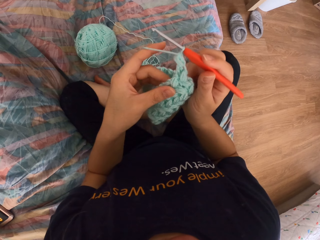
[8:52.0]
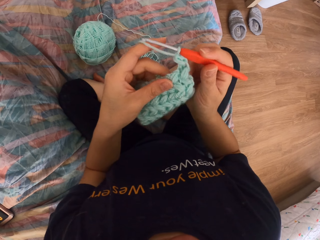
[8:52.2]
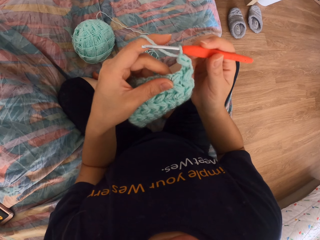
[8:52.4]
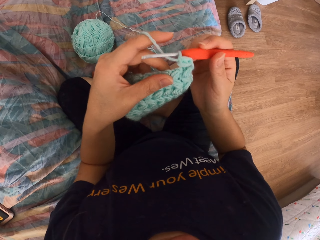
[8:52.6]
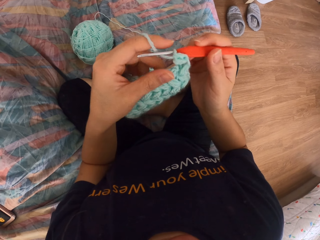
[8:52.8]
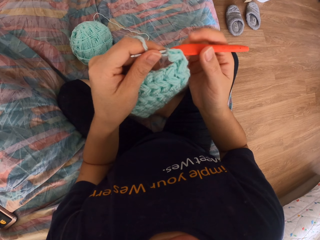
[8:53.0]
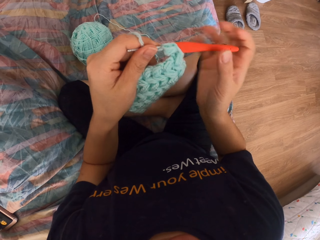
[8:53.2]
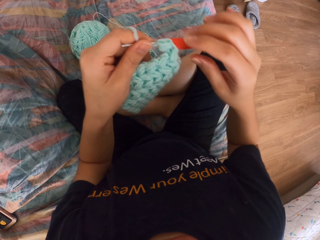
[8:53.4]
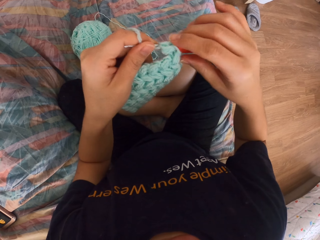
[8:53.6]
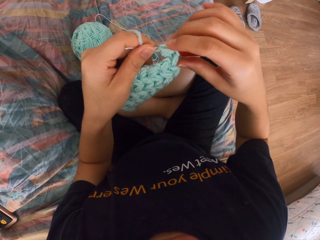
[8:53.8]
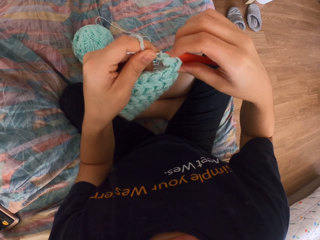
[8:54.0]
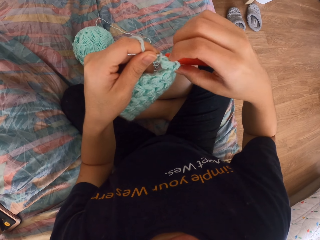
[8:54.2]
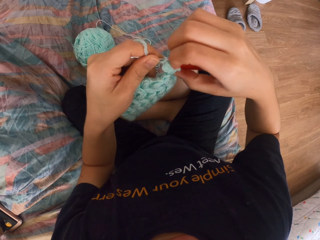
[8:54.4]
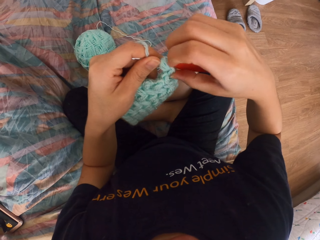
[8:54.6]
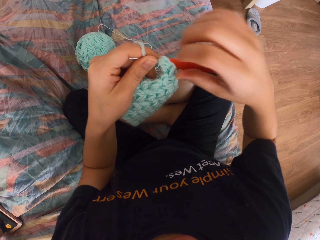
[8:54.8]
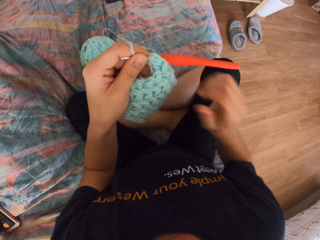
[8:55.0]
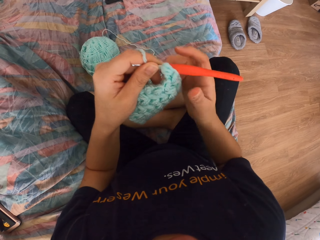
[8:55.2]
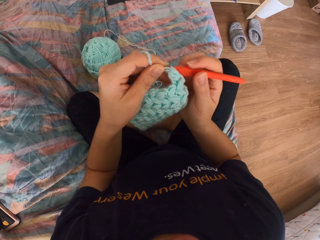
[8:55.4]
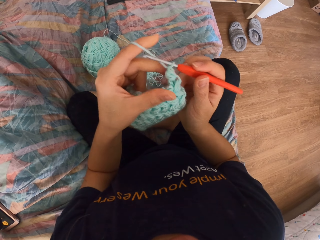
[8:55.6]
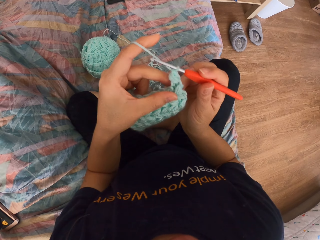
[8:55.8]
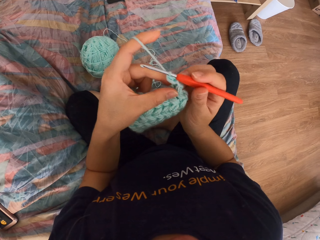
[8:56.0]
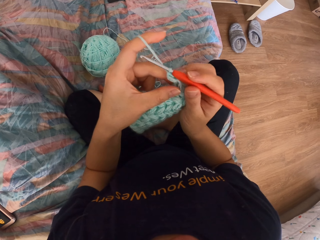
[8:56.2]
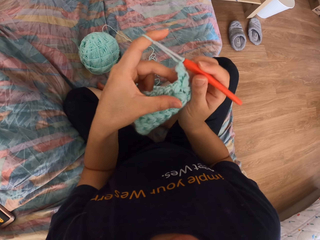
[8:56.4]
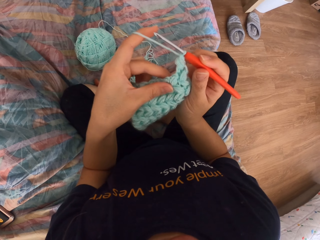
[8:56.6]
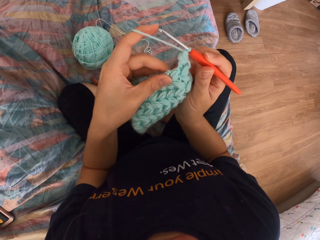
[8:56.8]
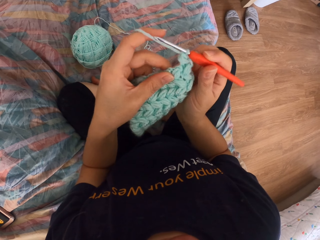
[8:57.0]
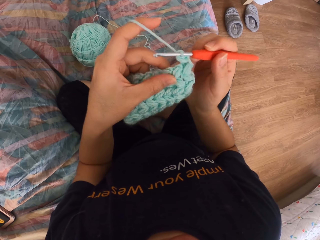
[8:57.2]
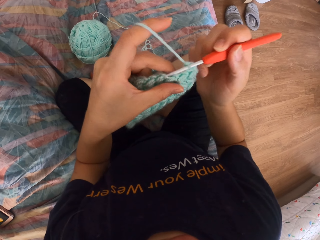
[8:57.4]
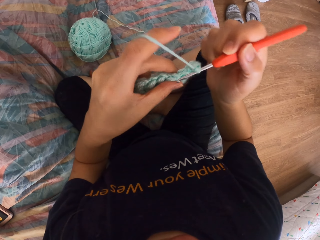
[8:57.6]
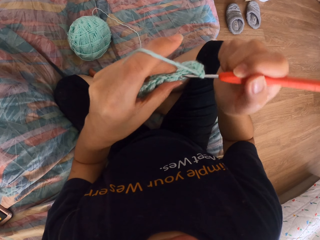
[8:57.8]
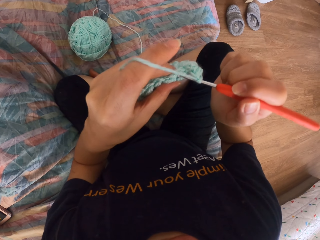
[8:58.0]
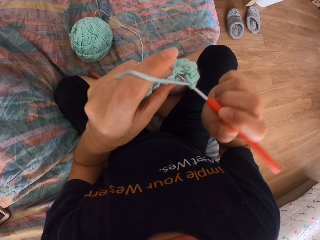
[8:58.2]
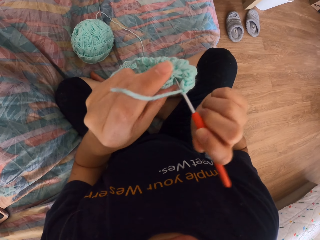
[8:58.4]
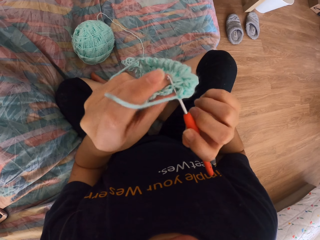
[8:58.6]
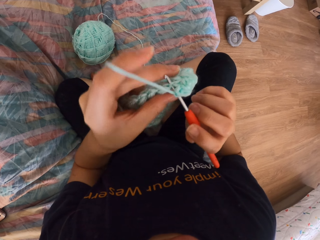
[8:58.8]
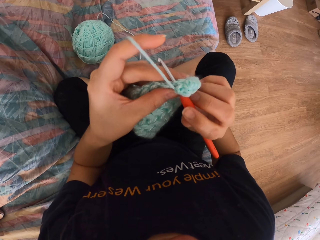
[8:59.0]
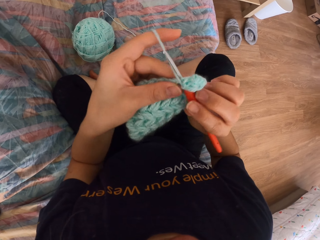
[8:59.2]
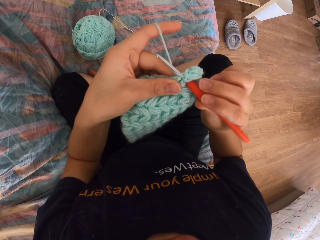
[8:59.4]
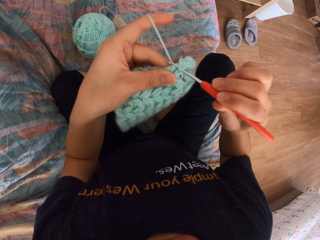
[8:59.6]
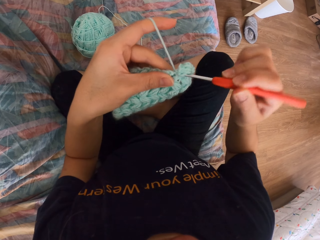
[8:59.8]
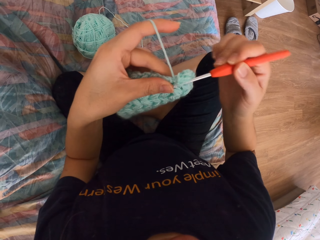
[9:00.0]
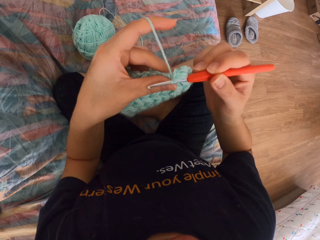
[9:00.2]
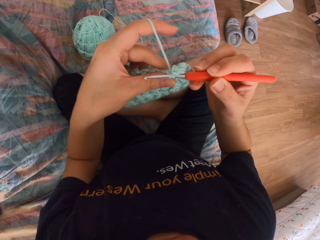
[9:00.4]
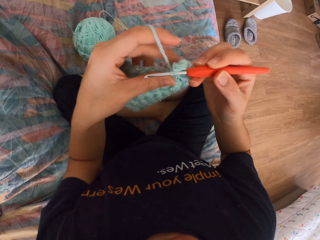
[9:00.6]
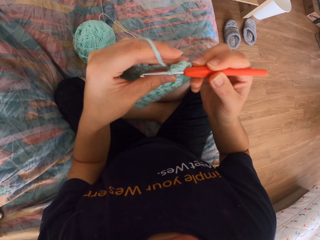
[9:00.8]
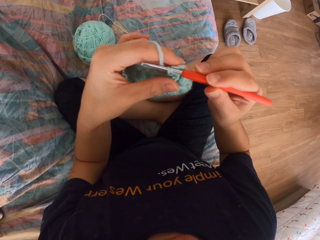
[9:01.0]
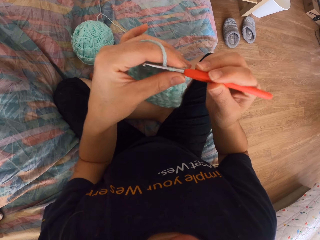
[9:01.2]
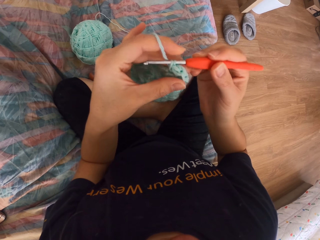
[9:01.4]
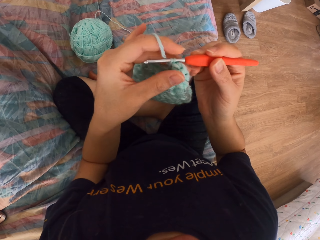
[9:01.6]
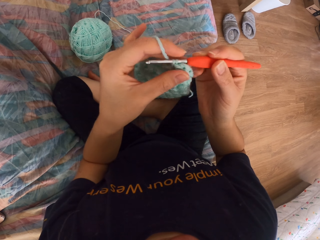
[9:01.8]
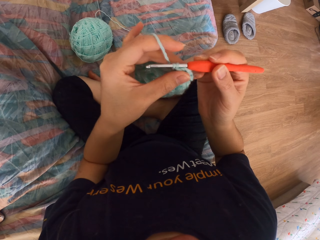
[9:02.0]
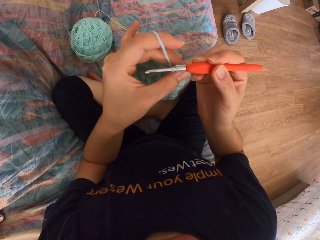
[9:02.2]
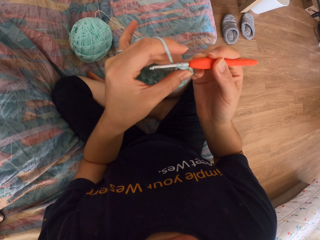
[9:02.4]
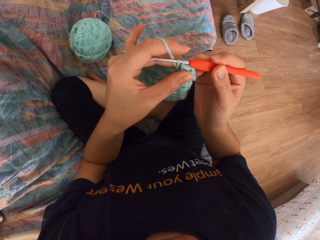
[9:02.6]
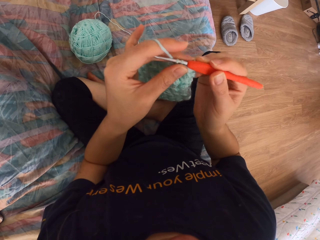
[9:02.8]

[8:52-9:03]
The camera wearer touches the fabric. They knit the fabric.

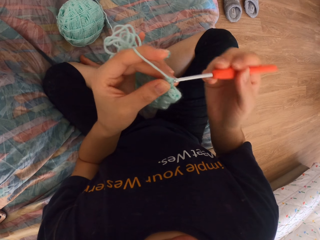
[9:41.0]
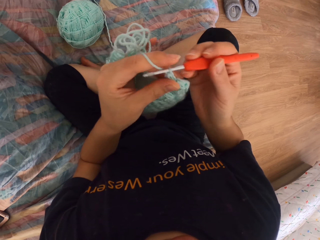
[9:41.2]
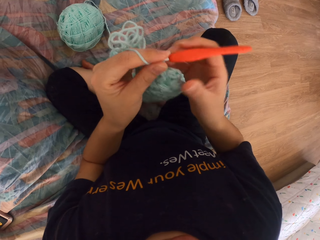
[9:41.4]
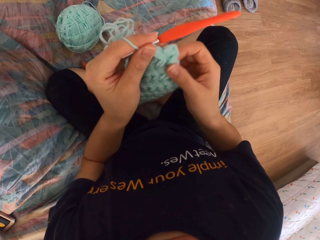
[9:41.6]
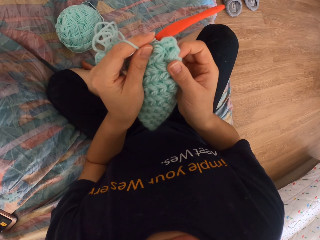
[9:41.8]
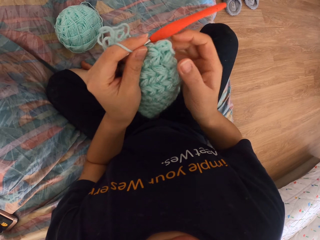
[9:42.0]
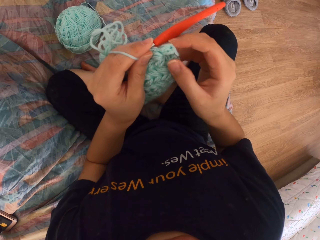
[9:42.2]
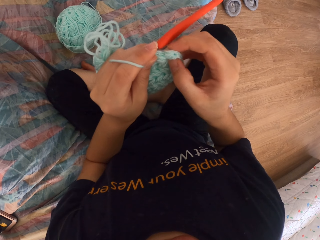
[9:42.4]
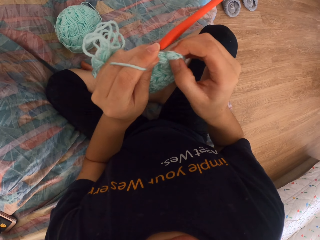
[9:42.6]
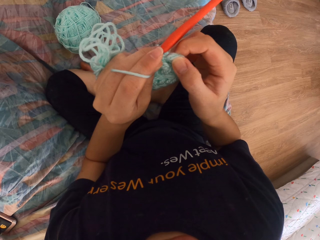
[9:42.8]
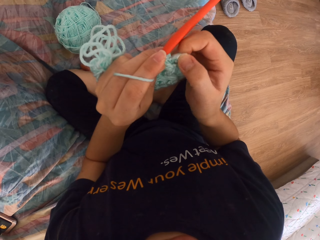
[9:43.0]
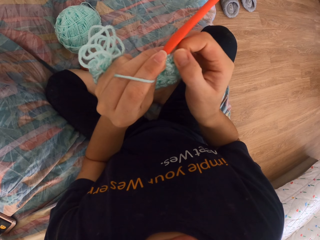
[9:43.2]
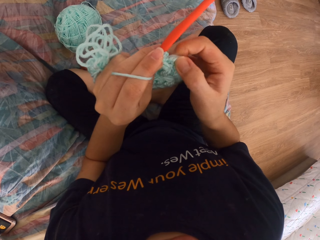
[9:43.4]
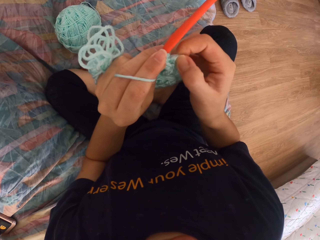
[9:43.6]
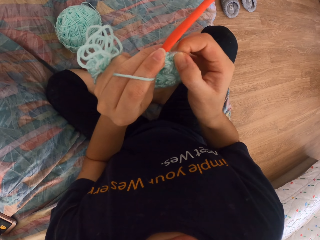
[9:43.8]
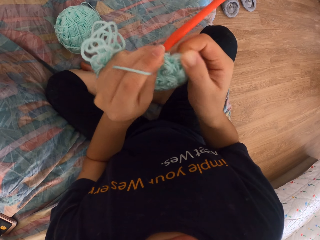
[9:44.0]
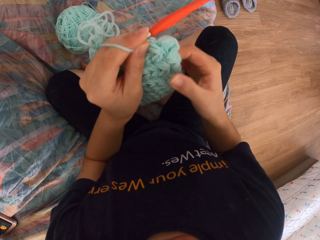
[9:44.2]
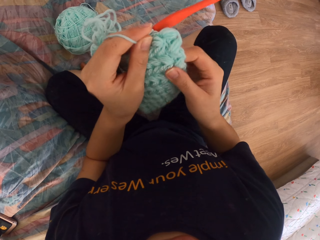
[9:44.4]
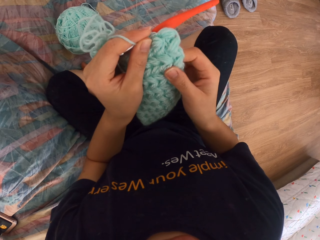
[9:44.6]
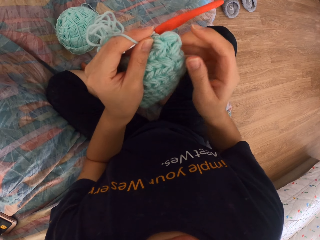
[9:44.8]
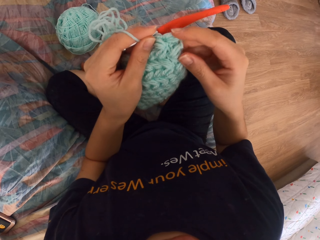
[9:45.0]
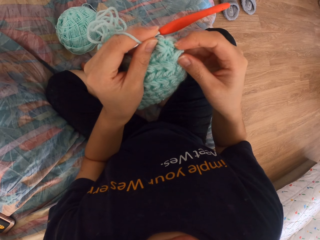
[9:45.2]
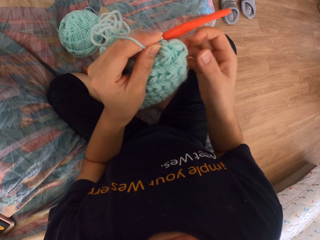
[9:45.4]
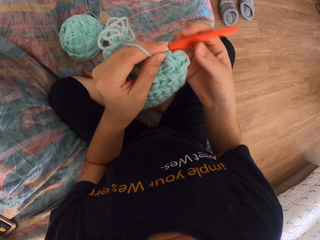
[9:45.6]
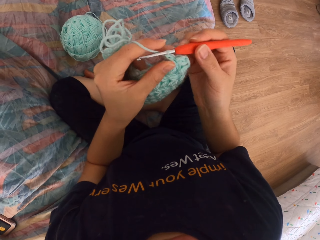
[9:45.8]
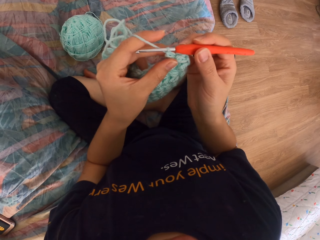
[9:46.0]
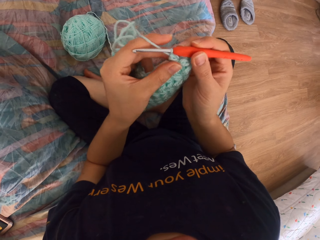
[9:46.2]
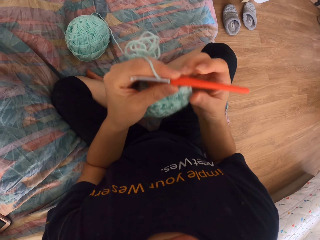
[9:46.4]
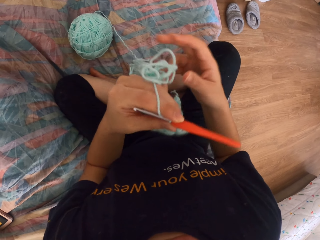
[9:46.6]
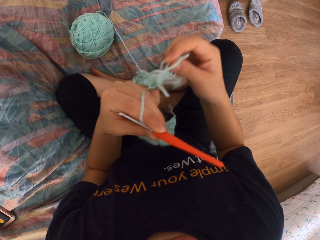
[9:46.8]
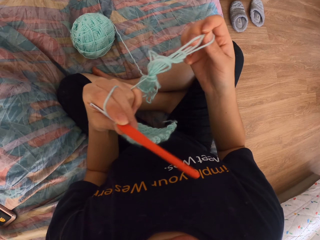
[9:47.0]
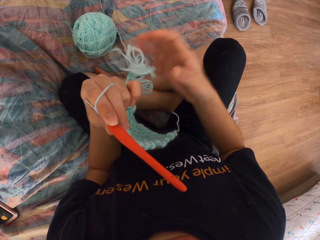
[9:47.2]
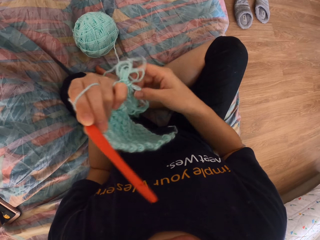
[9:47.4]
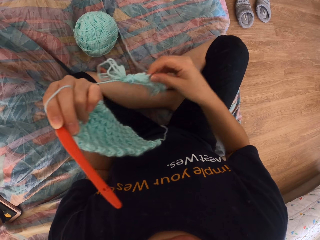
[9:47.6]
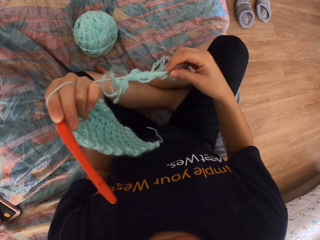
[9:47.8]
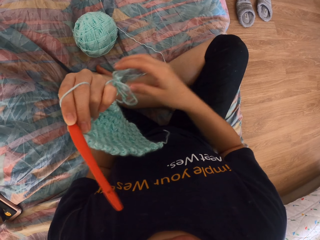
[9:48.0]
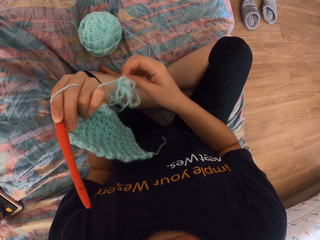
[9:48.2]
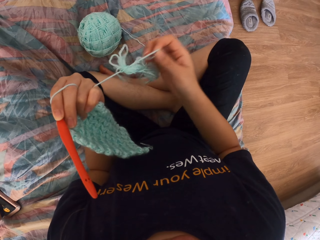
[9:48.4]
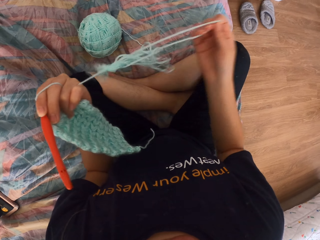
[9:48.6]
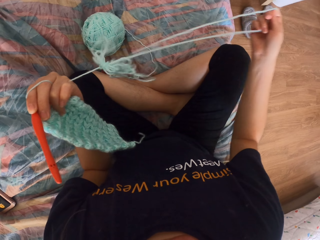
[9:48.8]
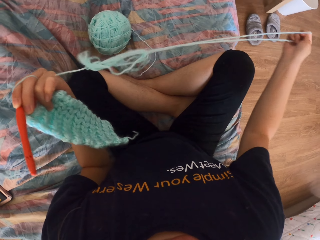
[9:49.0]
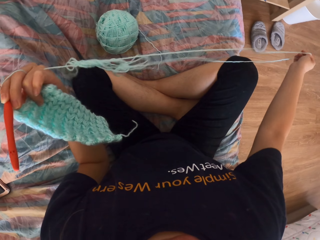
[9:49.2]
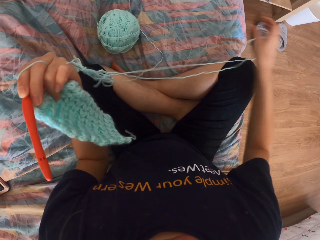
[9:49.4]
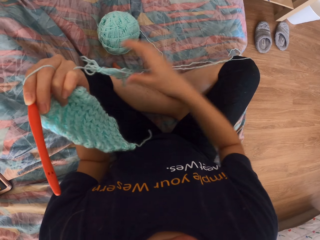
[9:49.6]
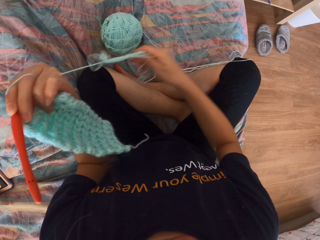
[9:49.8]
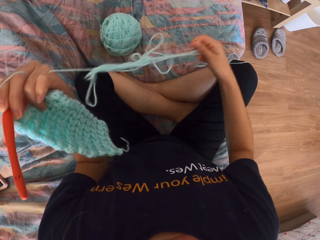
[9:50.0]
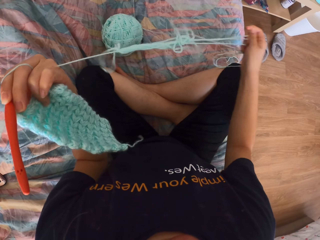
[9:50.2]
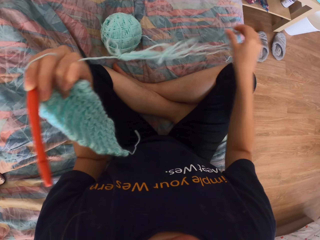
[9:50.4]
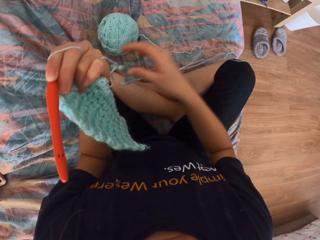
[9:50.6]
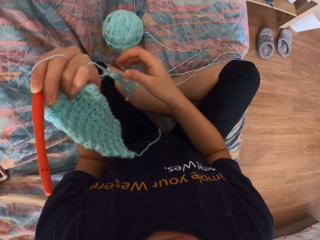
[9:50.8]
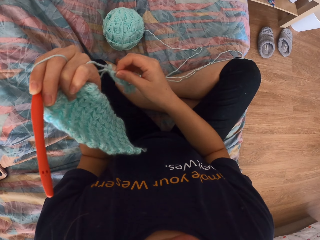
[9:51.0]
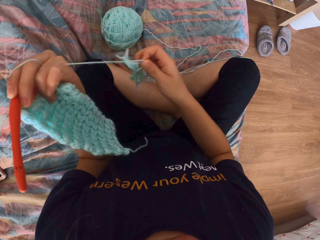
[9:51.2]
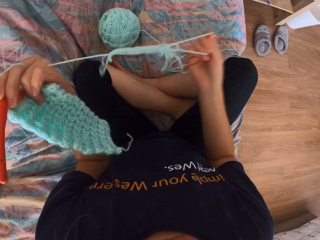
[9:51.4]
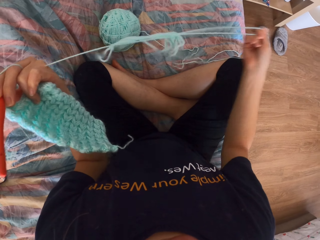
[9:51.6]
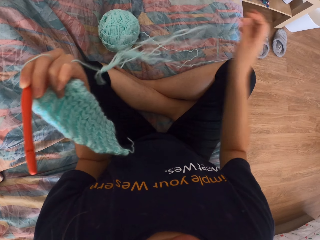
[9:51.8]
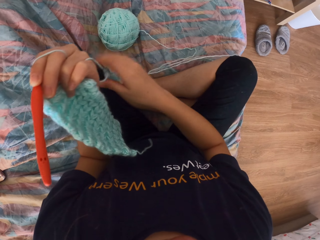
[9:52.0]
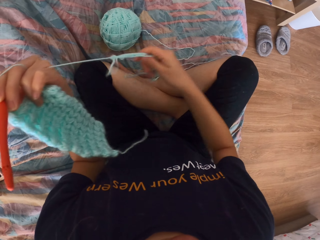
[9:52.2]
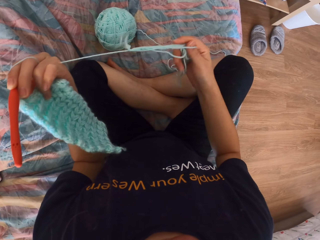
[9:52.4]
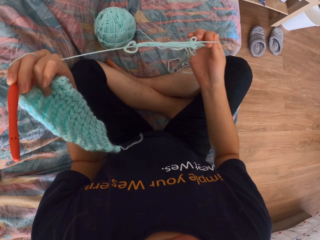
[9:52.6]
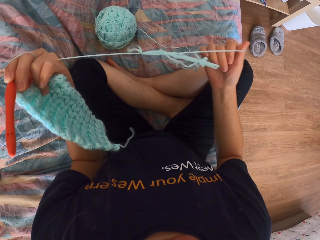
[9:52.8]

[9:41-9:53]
The camera wearer straightens the fabric. They pull the wool.
